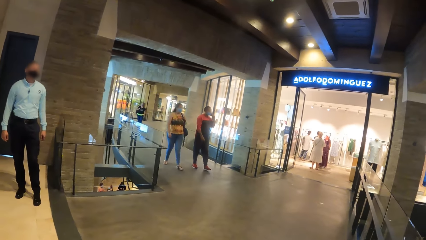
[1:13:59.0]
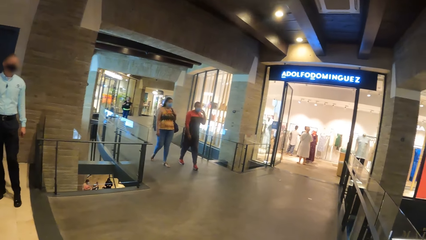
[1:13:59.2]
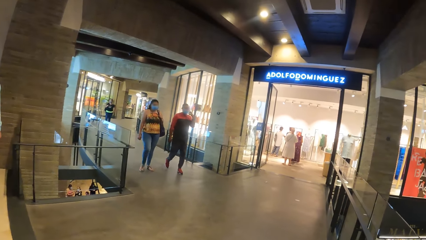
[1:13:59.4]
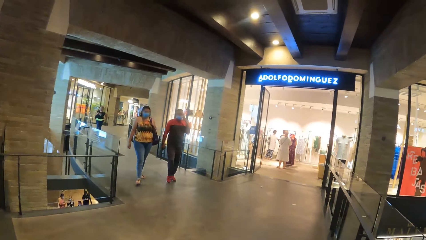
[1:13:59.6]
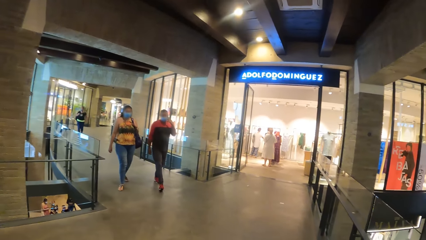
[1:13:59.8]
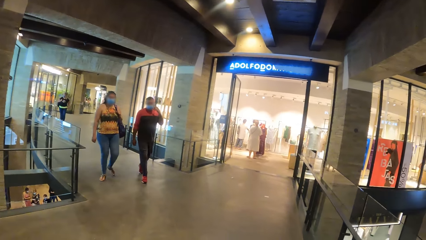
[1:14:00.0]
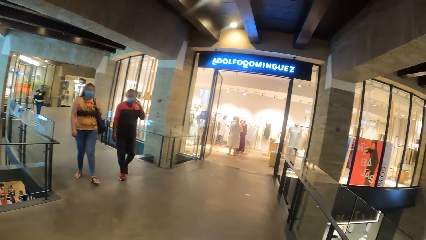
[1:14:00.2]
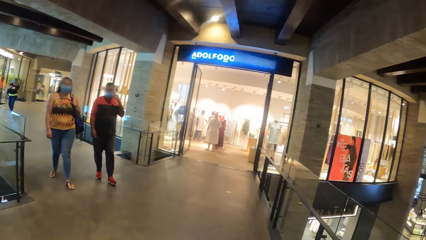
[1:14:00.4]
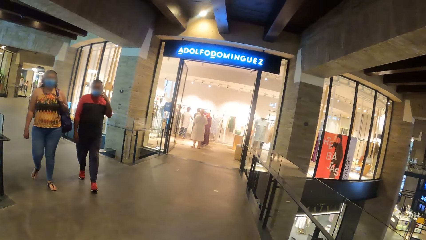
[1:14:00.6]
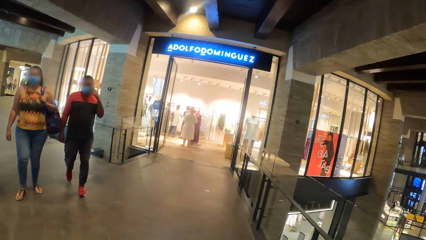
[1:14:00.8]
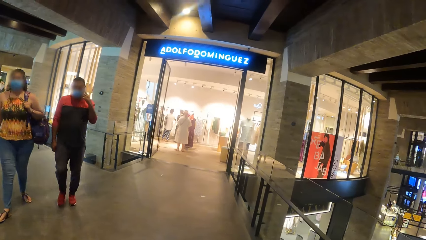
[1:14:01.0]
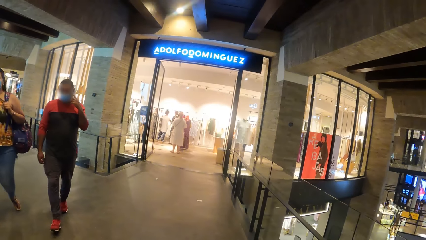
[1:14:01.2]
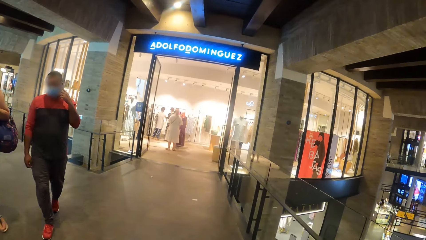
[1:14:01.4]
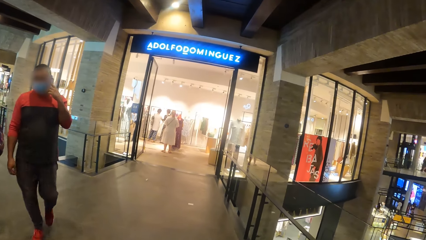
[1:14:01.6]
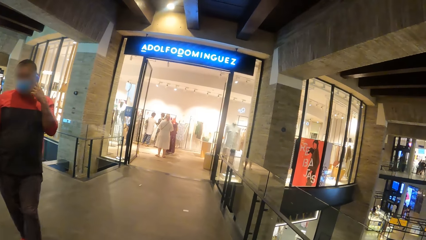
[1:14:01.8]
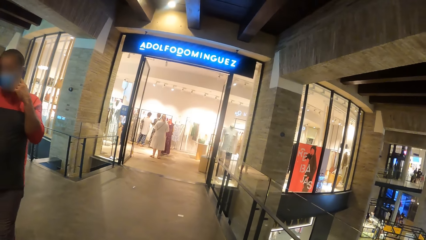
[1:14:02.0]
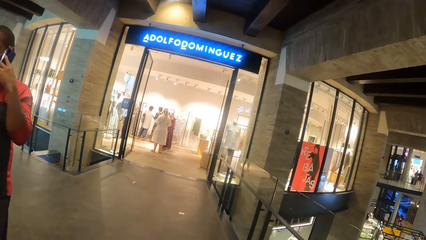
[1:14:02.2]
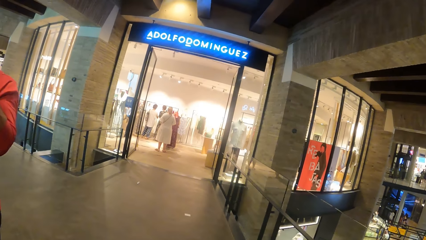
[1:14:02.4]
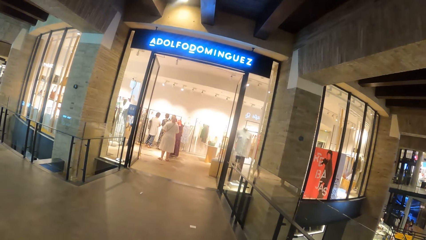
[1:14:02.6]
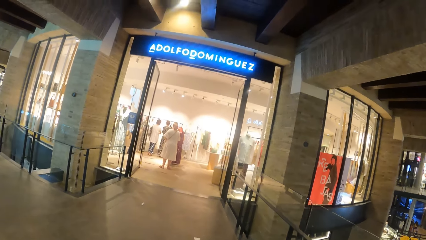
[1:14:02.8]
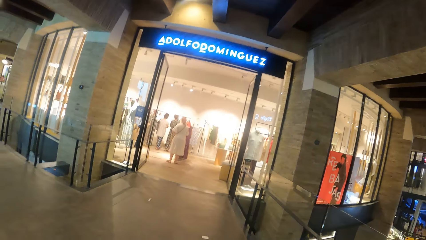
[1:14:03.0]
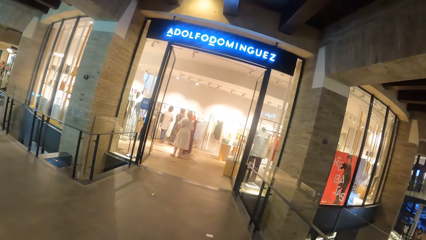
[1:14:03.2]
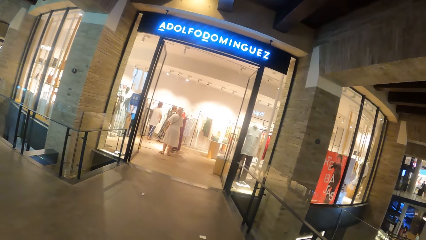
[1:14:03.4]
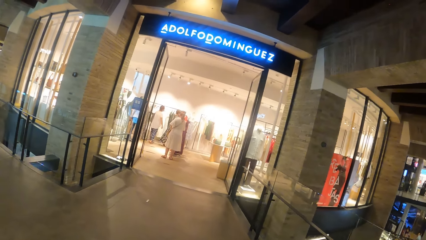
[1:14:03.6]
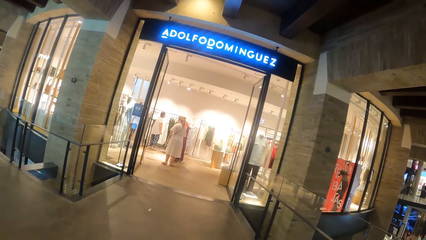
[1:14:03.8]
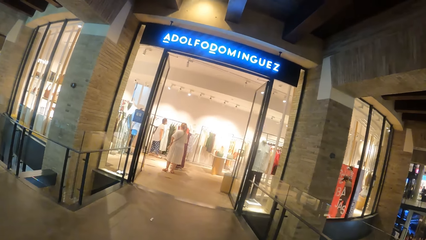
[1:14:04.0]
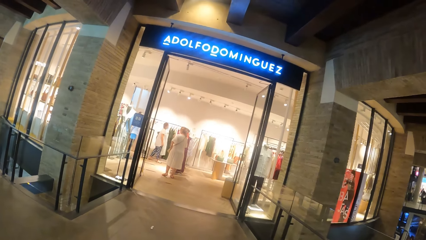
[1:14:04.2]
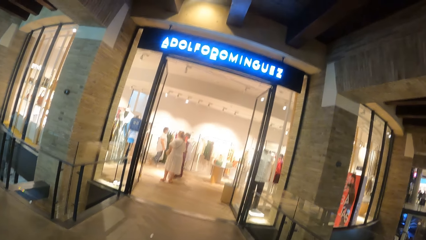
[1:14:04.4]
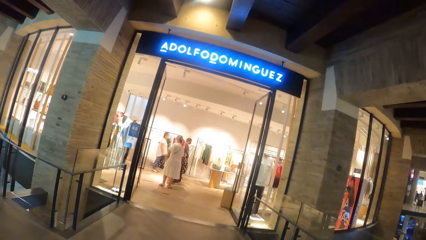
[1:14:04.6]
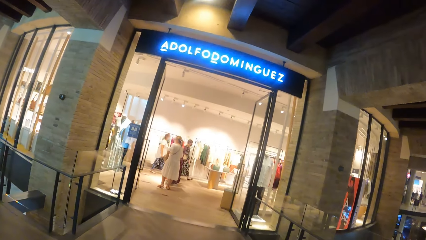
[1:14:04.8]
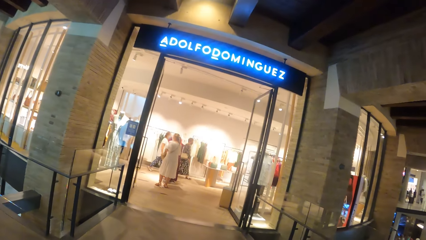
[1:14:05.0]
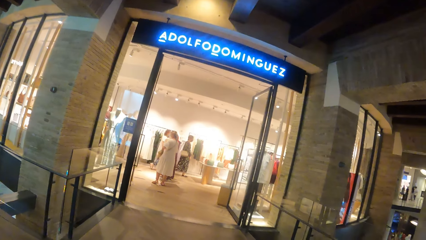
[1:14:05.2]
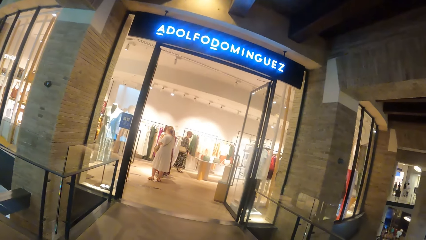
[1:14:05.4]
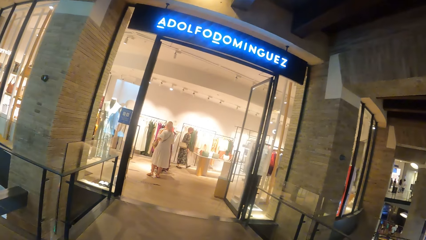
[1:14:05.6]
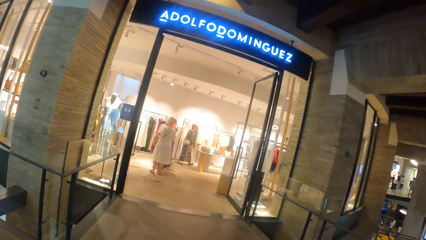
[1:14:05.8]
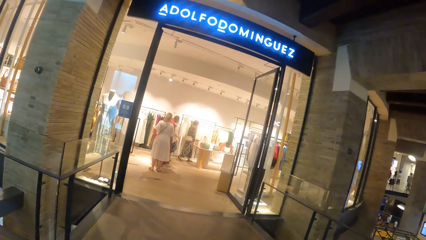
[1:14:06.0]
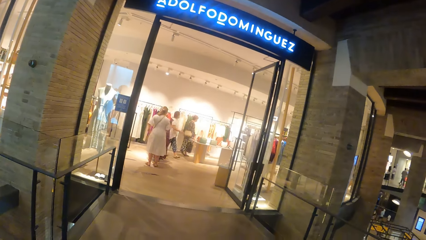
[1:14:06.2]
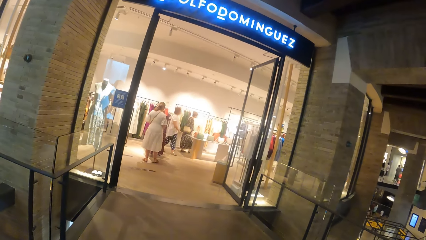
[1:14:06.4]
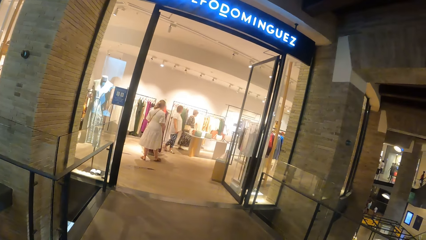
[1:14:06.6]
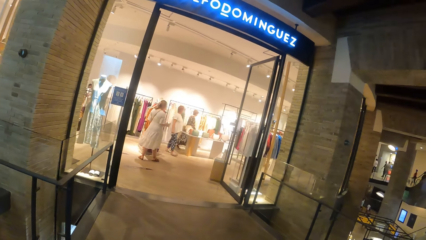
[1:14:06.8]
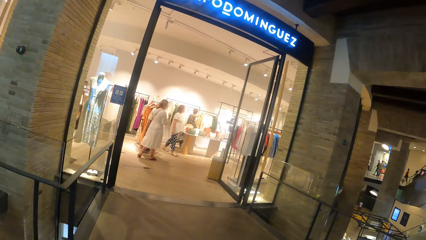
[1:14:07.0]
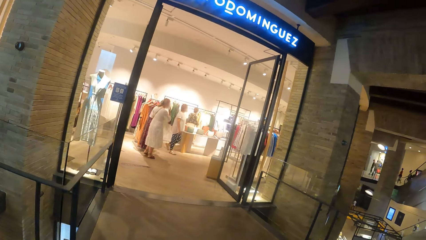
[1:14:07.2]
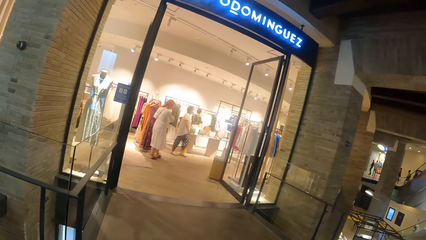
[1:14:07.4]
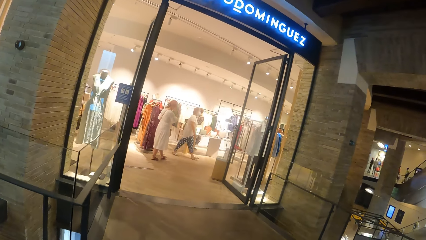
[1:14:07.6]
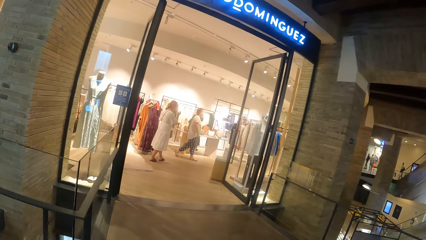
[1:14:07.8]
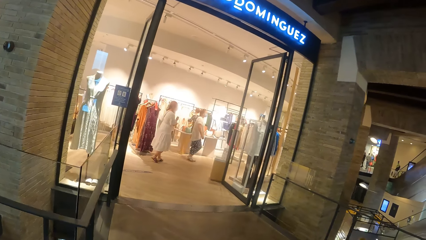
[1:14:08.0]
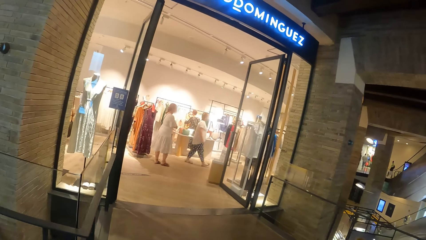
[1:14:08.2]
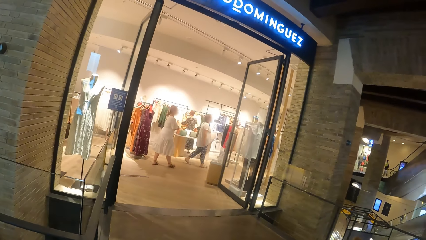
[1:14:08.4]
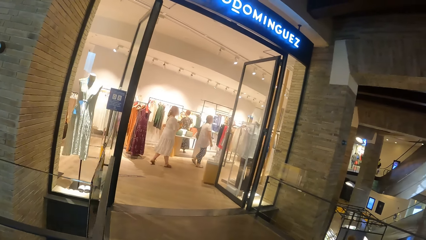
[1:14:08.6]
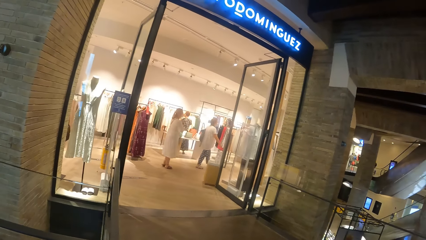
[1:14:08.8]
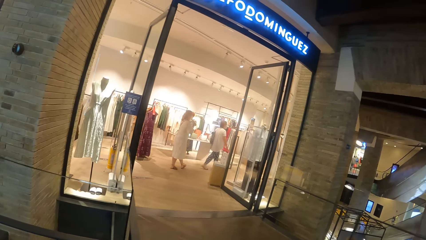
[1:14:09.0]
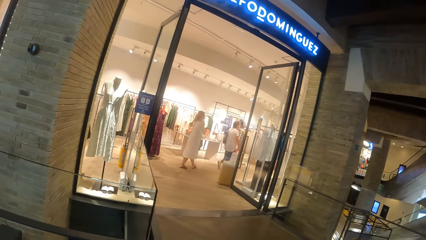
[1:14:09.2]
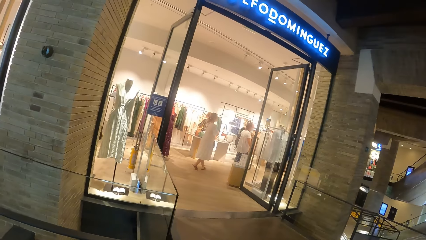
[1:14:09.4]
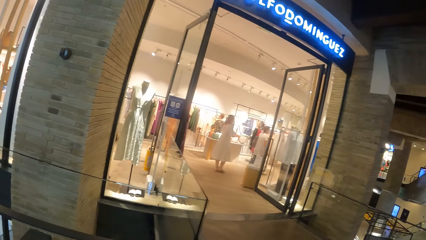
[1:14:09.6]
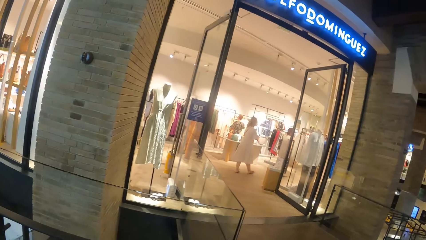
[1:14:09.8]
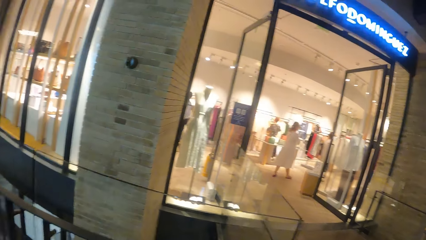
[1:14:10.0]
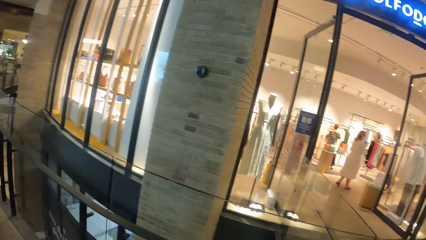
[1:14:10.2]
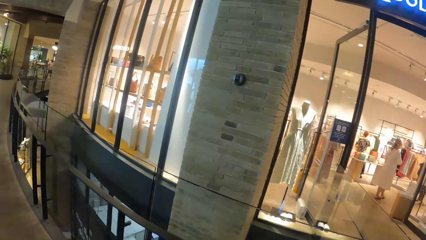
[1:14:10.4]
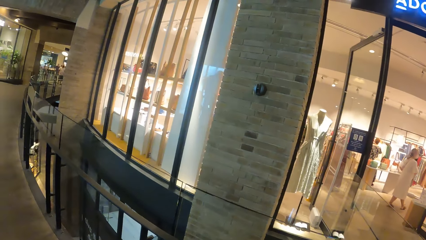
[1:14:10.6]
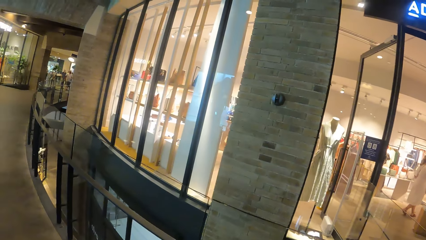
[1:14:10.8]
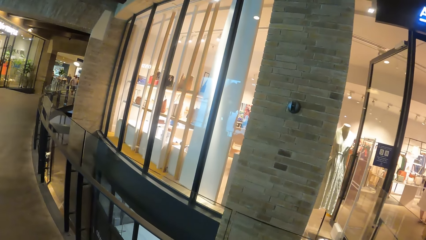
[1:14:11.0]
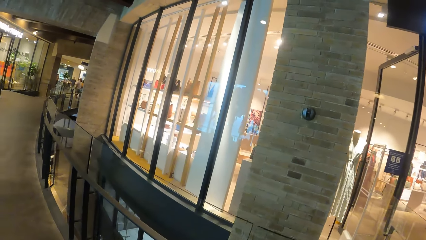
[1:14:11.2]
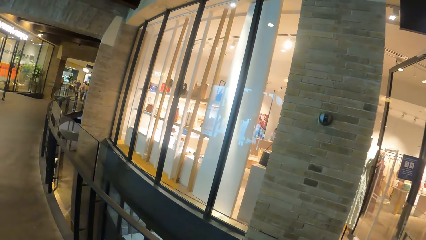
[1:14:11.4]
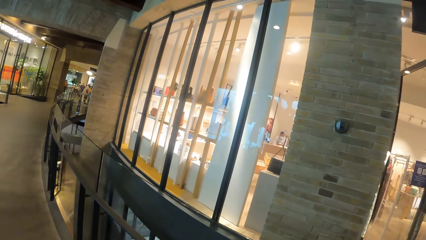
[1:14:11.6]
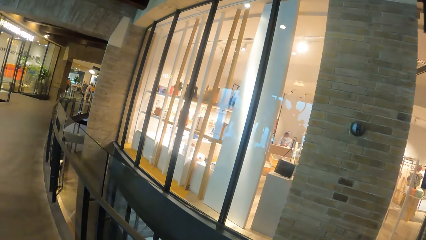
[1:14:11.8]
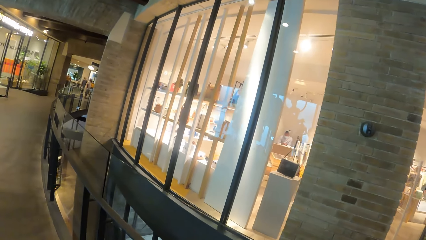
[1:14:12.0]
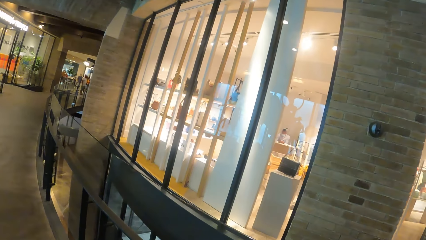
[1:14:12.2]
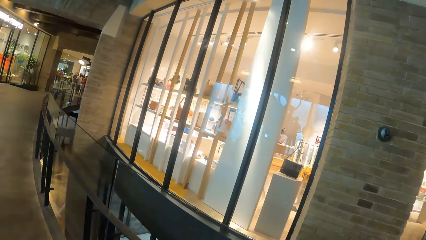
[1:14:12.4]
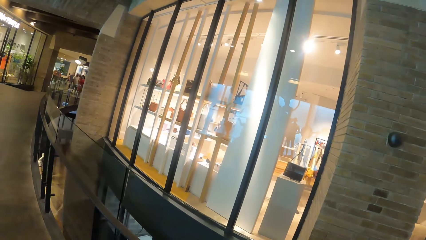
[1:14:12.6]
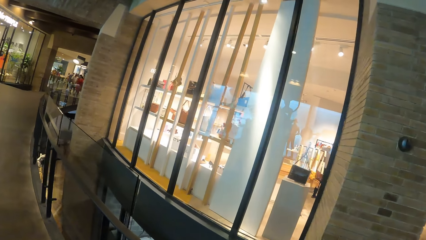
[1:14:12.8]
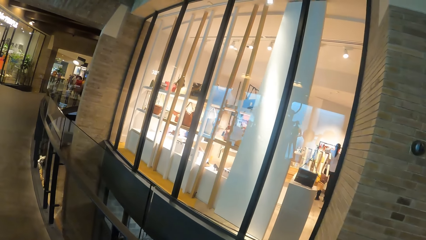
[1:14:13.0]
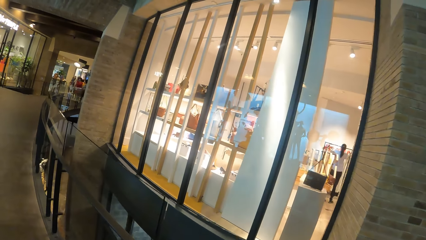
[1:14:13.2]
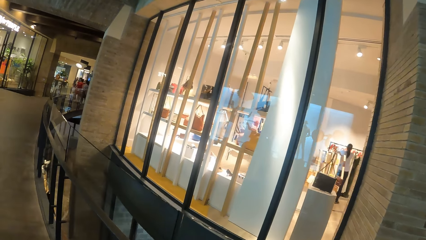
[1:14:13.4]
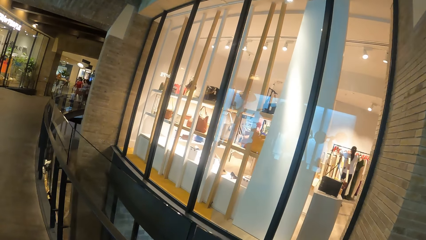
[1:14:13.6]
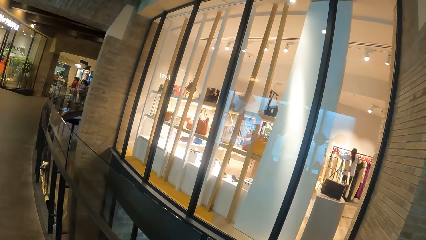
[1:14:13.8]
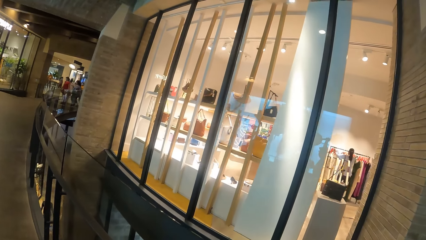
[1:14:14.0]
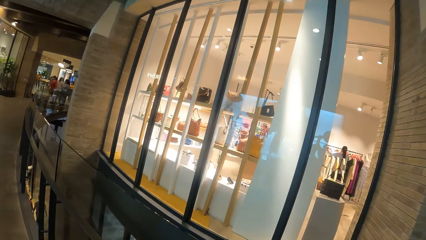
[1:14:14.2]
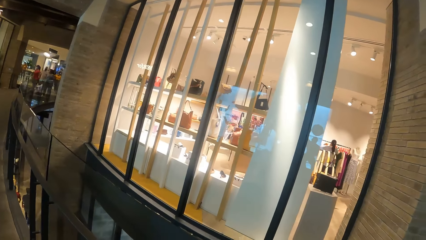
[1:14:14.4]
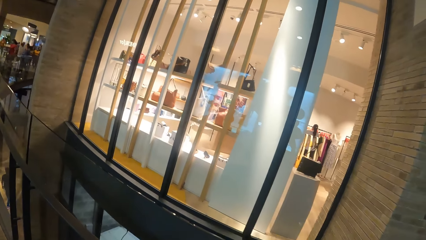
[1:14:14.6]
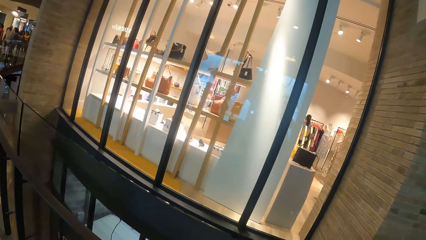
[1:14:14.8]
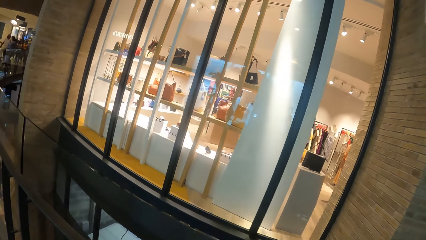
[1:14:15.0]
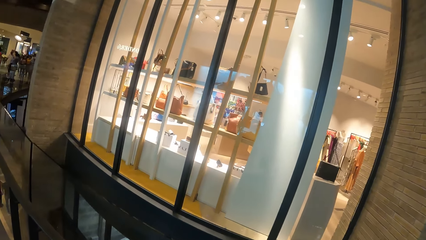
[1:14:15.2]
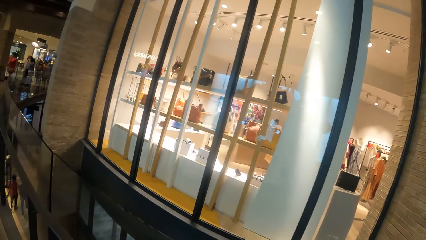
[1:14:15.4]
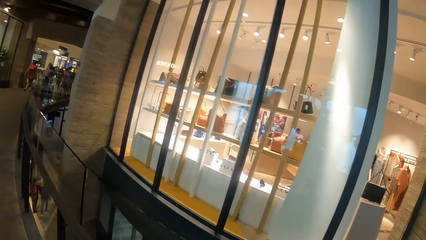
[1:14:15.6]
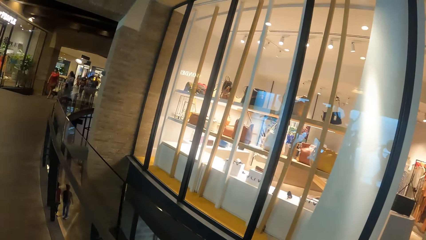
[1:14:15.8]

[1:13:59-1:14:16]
The camera wearer looks at a shop in the mall. They walk on the mall hallway. They walk on the mall hallway again.
